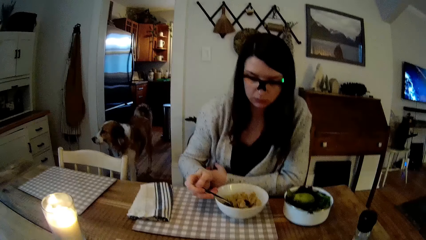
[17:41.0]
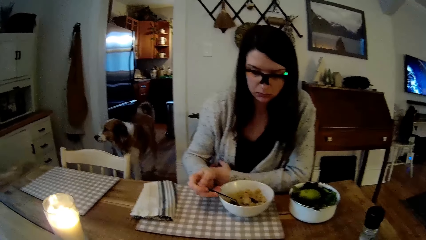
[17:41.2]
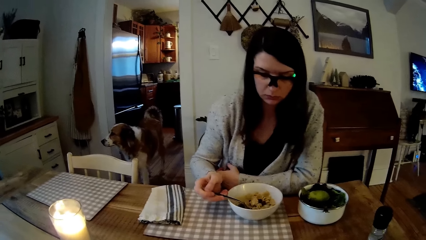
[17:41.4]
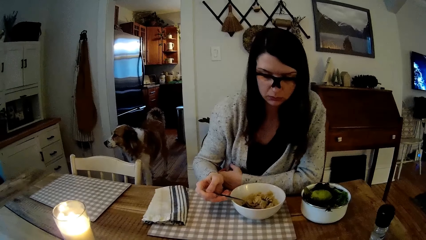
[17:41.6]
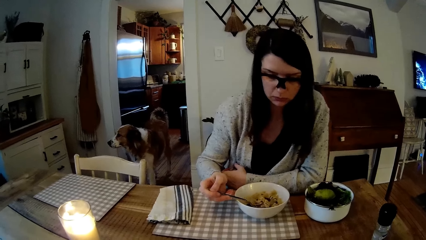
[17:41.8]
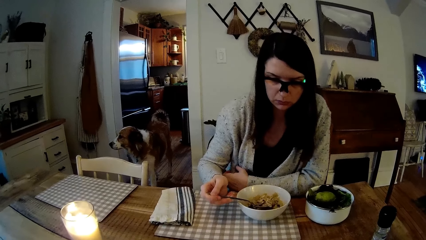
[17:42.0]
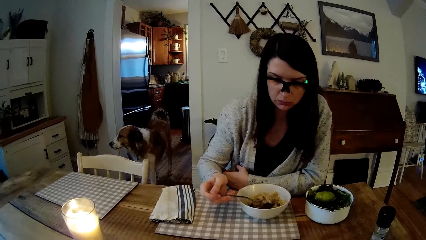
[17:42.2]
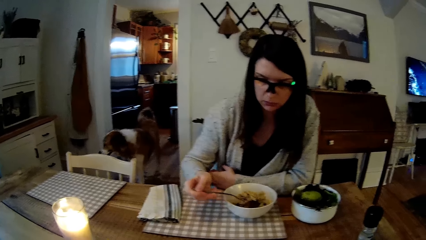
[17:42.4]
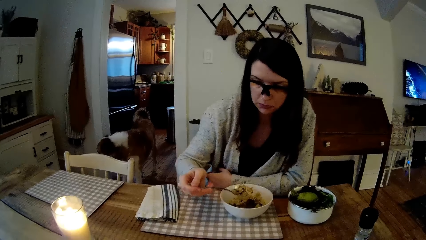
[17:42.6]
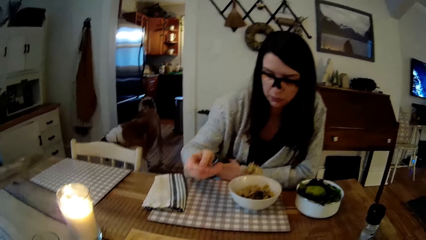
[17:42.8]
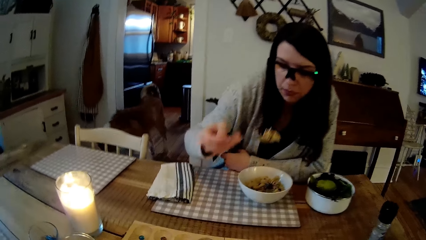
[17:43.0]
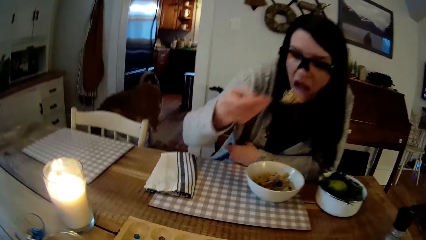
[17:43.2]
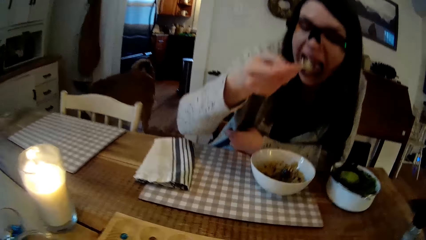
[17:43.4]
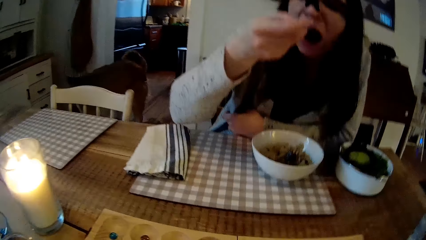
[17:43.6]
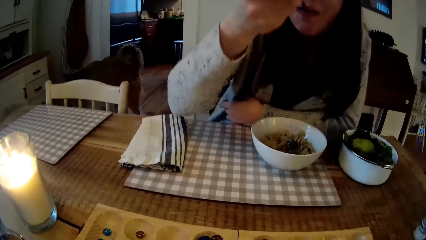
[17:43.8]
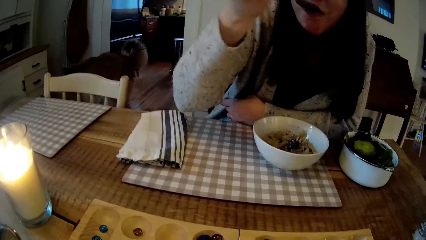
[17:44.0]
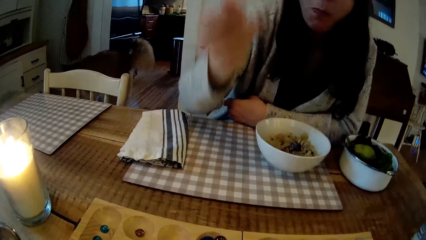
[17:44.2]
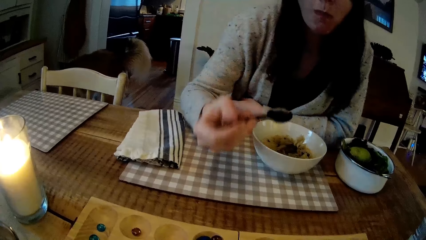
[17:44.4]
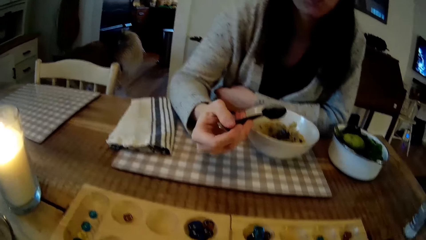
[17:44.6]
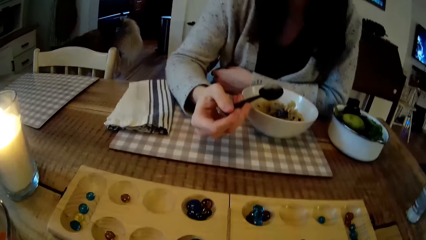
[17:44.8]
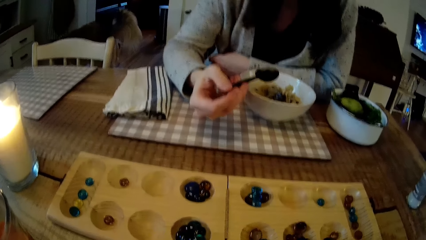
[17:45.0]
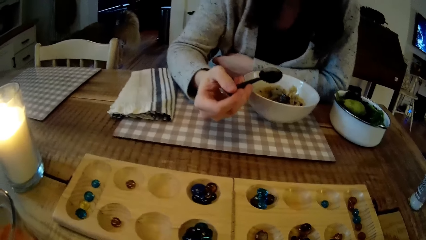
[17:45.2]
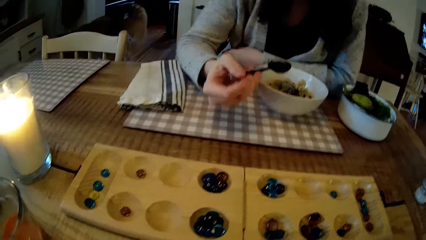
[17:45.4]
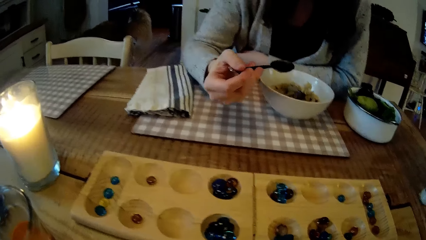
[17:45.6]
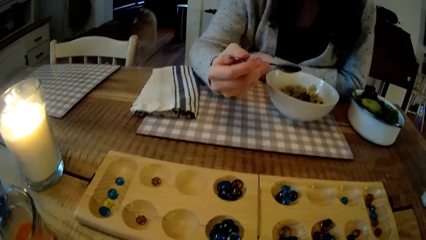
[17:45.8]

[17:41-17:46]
The woman eats macaroni with a spoon in her right hand.

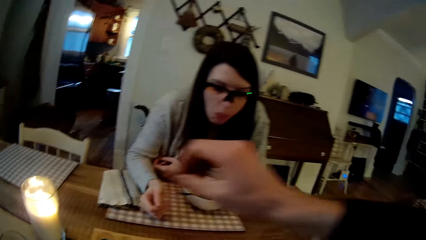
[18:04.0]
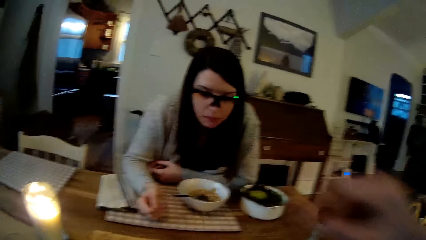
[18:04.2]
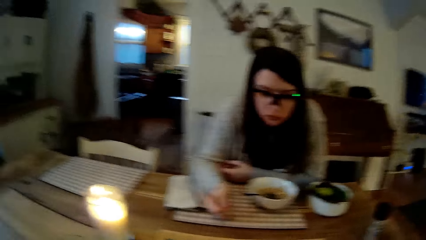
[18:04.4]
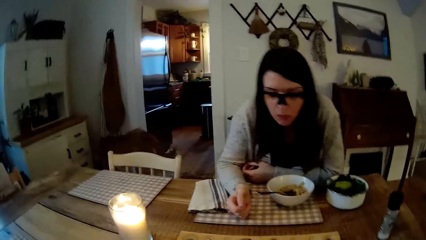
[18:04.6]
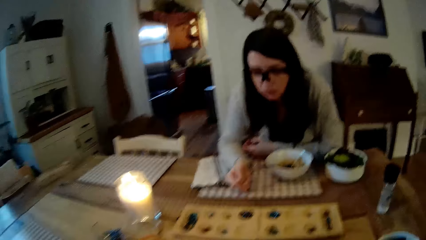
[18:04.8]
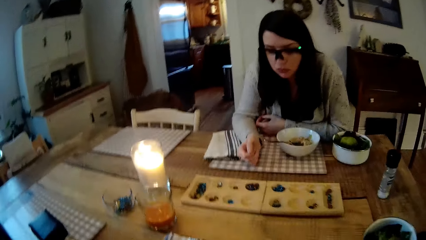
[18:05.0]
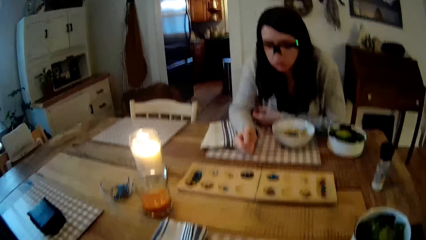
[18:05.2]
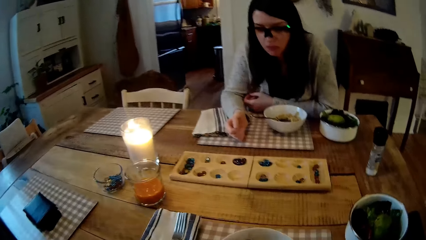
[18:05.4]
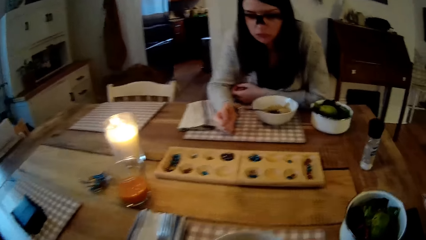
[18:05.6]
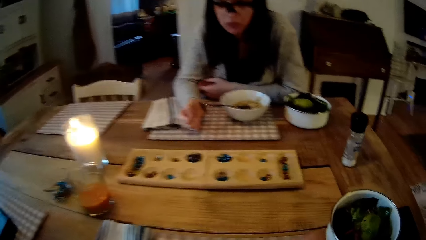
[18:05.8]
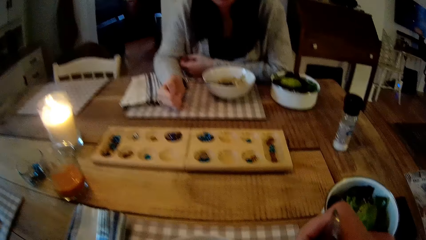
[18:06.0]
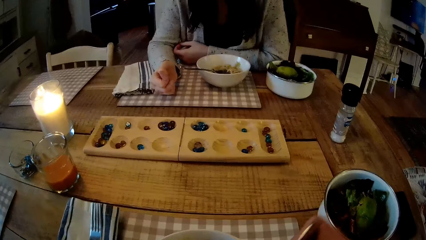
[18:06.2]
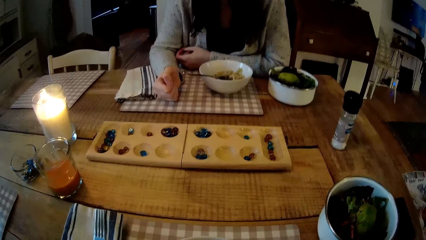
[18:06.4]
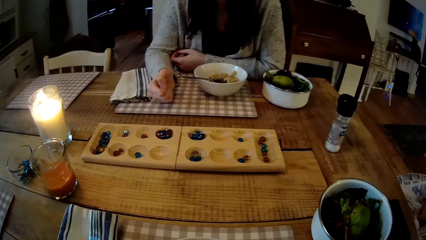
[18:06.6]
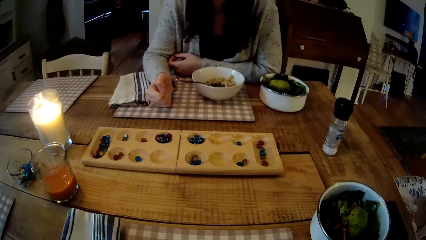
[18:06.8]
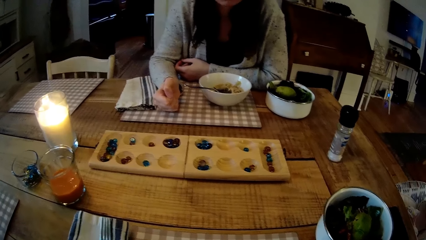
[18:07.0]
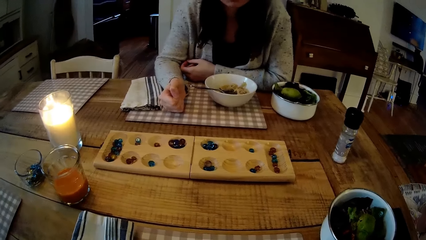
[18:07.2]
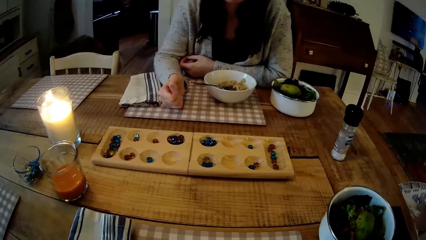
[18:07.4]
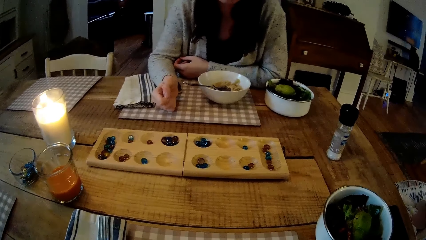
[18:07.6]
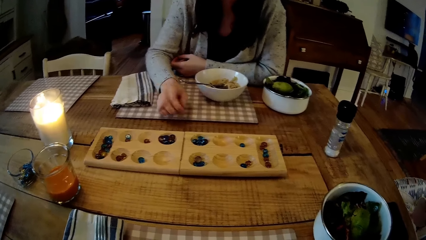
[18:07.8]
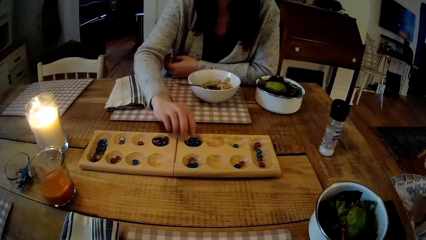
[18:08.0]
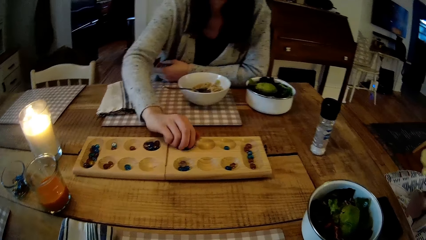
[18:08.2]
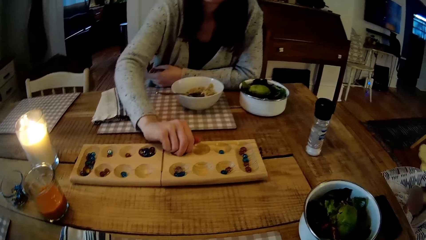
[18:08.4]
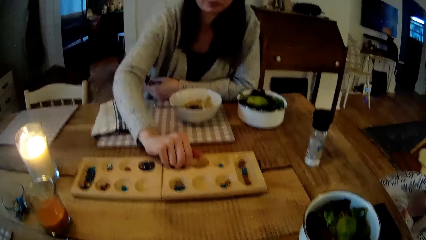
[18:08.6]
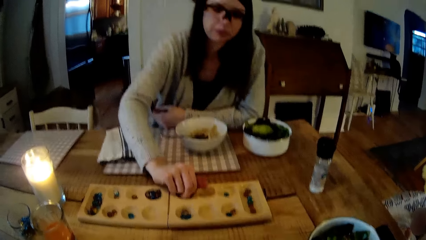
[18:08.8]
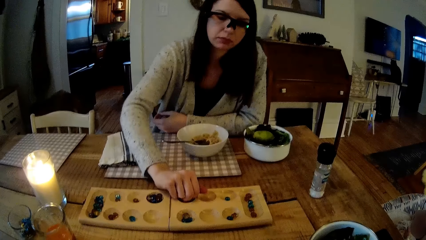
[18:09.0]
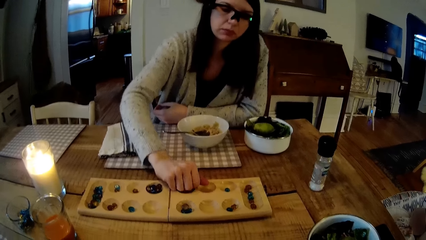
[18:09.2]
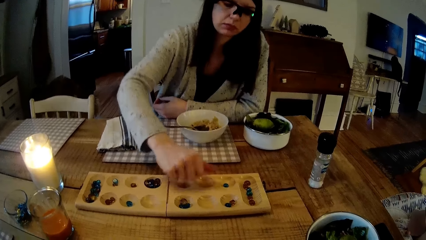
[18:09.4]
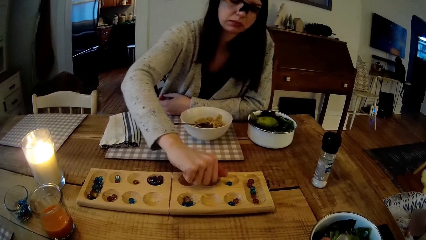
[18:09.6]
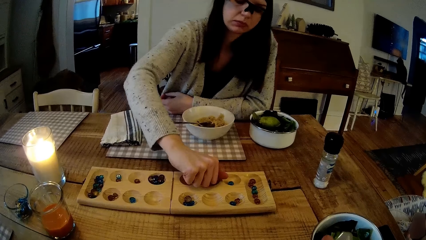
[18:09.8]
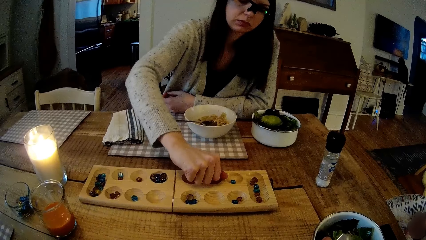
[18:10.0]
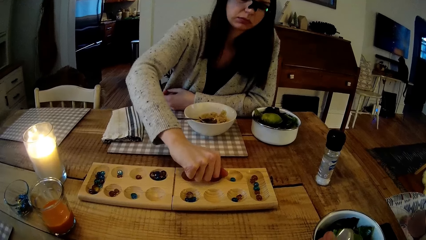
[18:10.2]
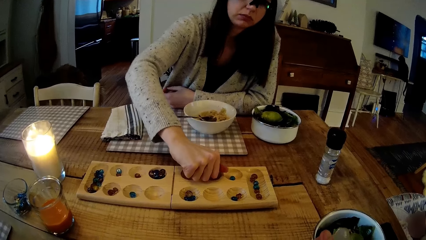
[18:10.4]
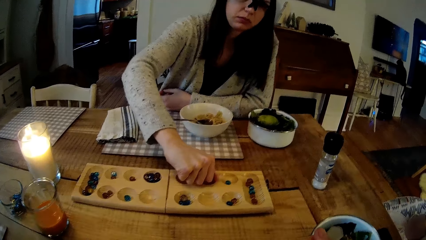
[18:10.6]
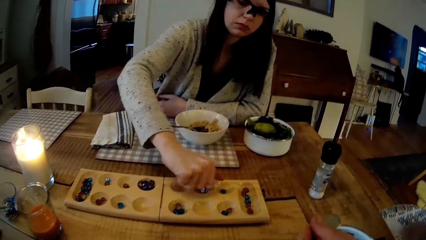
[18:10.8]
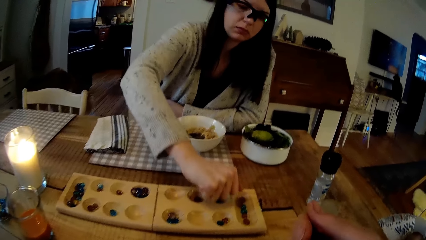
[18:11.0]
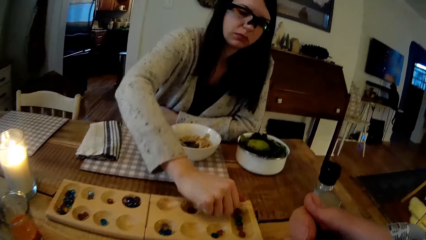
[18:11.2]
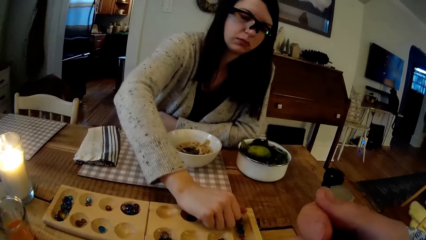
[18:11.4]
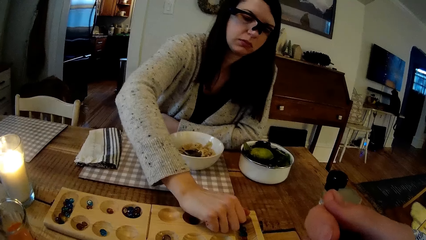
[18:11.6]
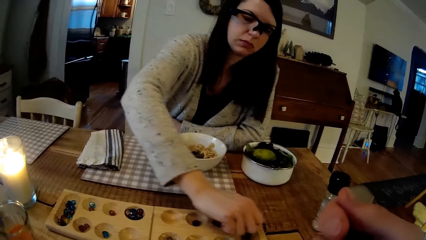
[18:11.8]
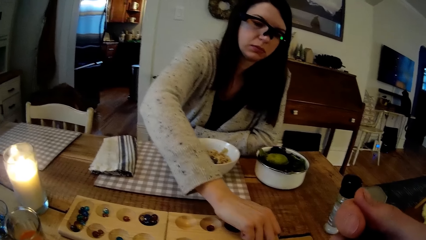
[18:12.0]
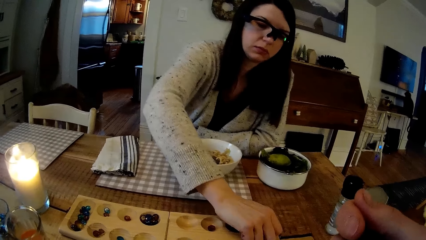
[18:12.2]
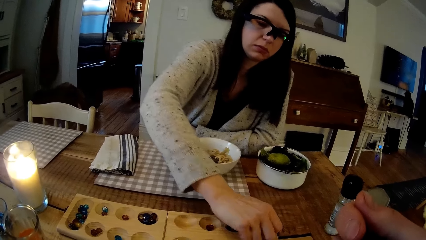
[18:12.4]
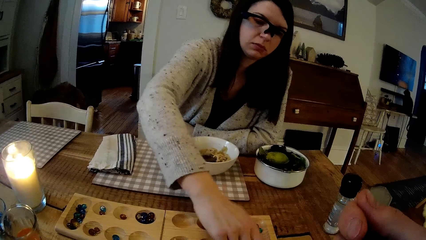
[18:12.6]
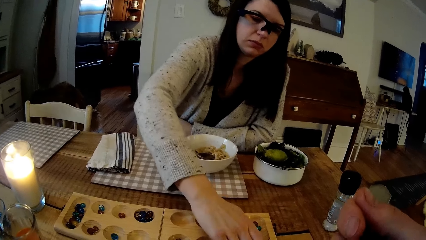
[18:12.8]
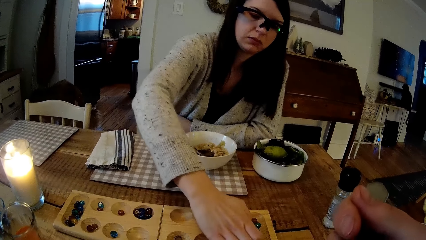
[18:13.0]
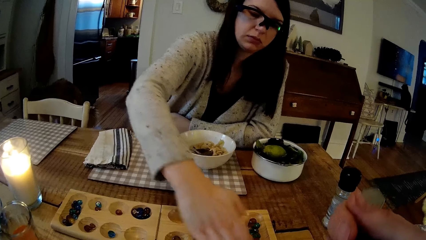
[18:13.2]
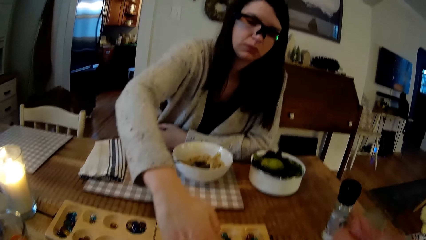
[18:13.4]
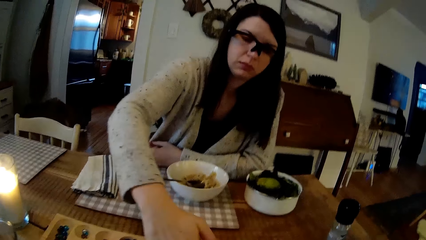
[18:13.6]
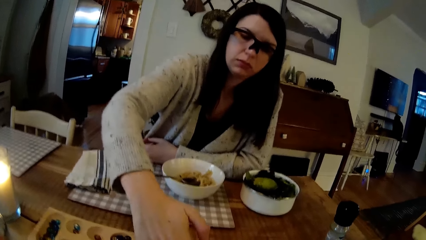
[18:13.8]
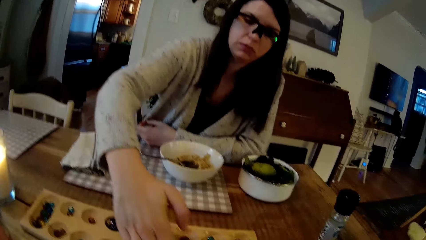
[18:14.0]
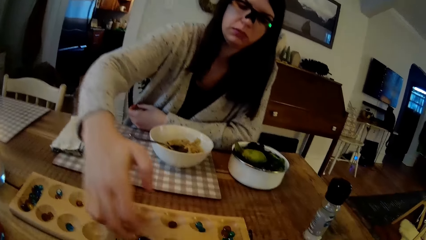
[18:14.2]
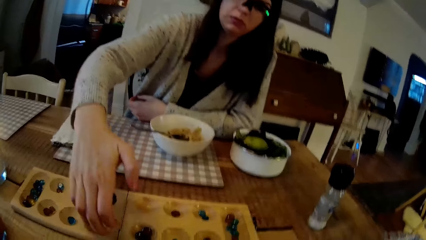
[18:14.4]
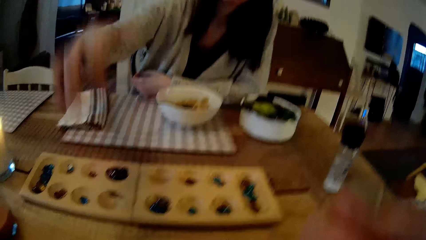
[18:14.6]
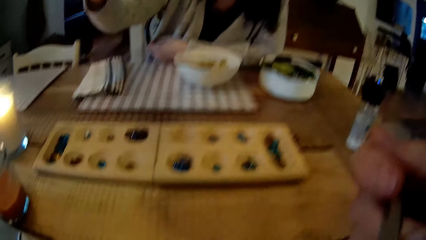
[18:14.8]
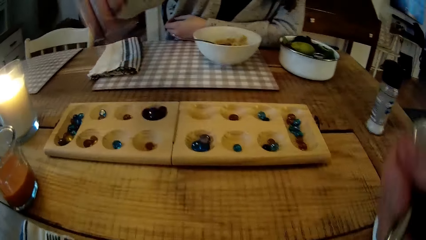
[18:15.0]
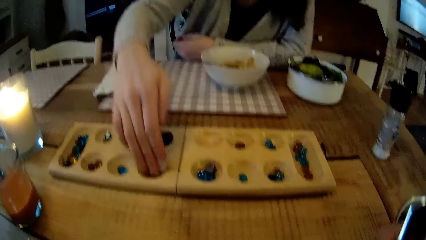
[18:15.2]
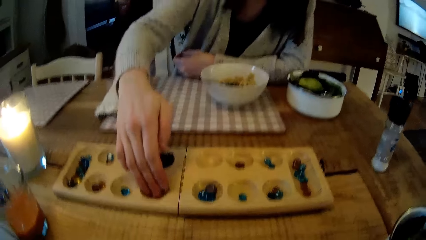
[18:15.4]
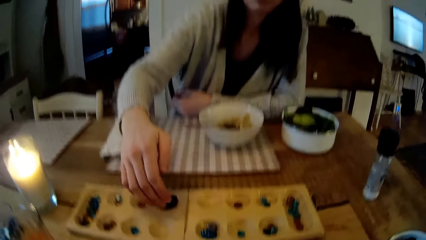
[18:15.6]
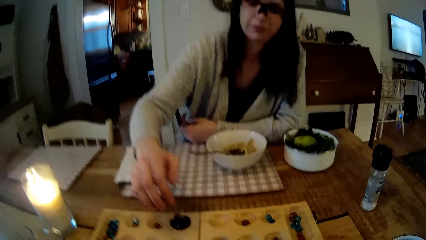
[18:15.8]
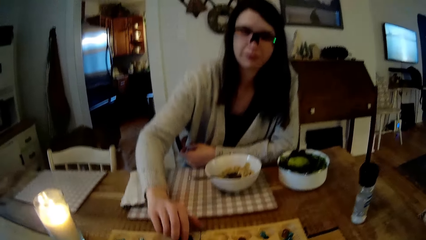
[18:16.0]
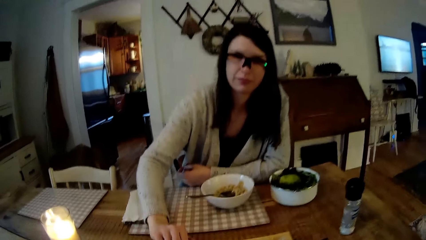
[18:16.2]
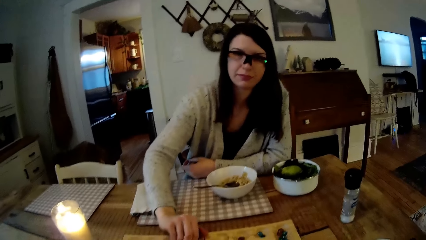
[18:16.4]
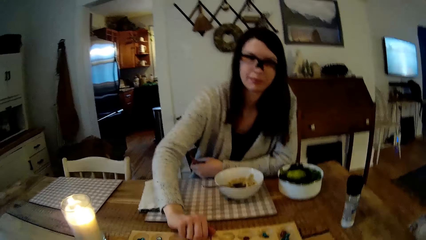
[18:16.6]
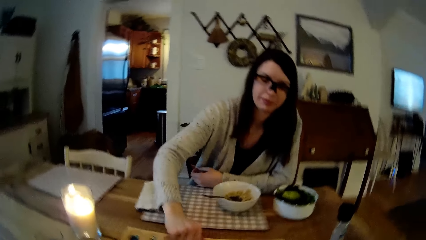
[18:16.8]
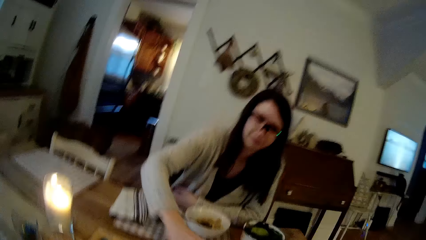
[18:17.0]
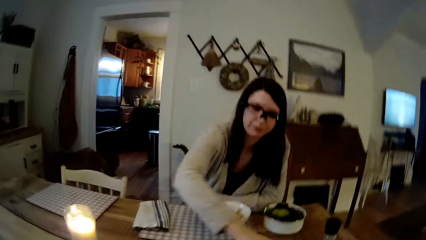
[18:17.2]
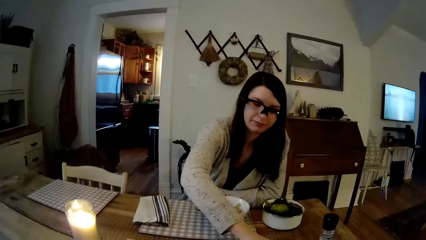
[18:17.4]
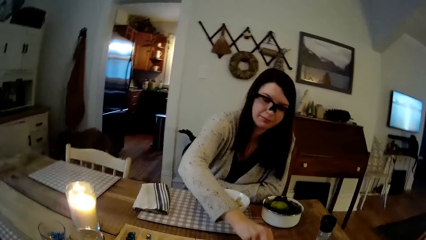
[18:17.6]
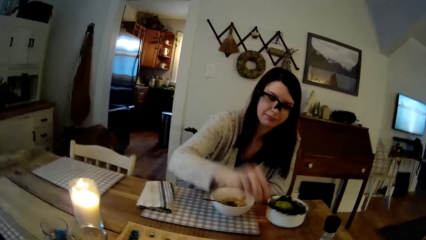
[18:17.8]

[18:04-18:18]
The camera wearer moves his spoon with his left hand. The woman plays the mancala game with mancala seeds in her right hand.
